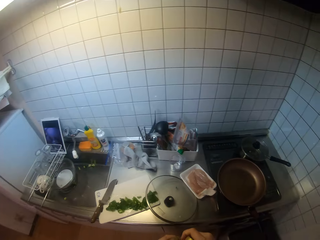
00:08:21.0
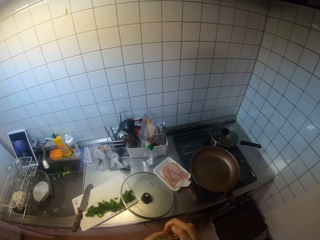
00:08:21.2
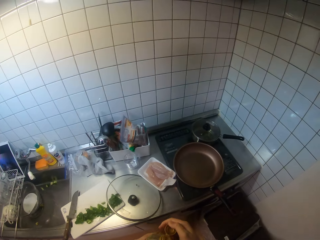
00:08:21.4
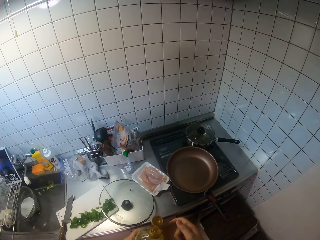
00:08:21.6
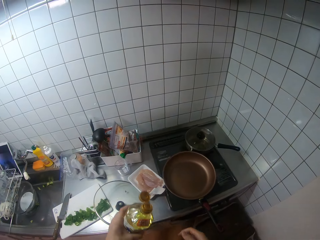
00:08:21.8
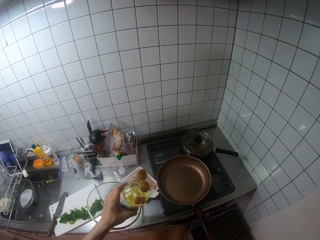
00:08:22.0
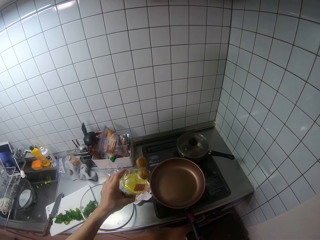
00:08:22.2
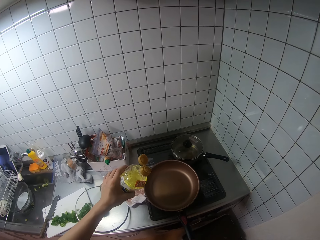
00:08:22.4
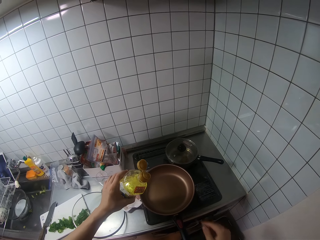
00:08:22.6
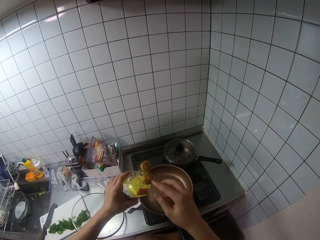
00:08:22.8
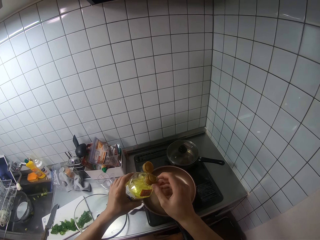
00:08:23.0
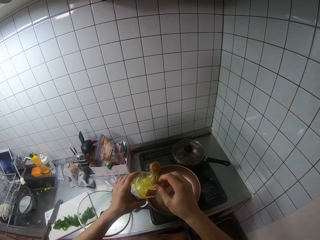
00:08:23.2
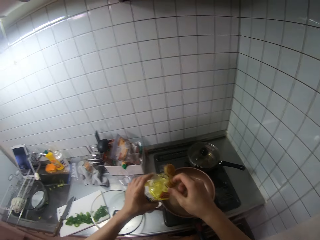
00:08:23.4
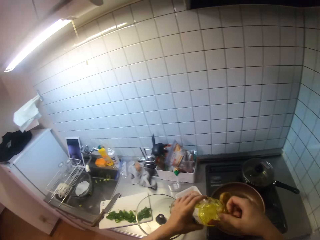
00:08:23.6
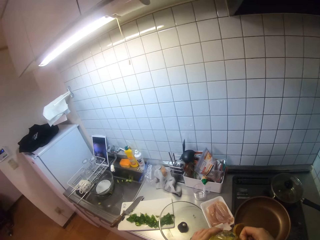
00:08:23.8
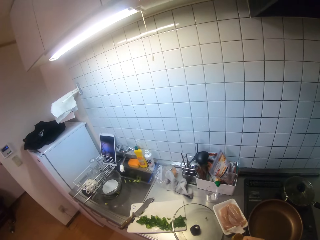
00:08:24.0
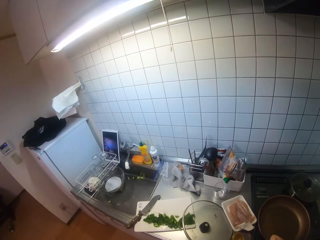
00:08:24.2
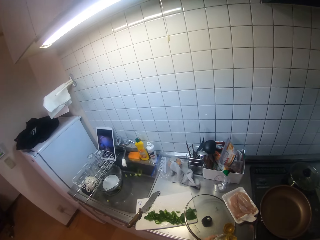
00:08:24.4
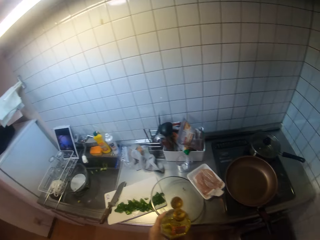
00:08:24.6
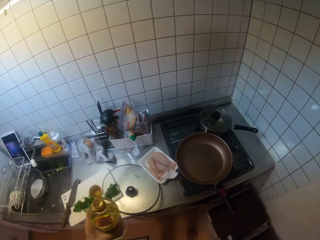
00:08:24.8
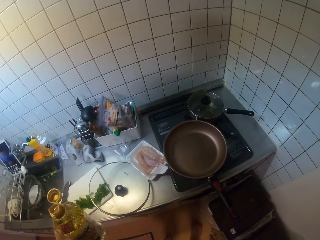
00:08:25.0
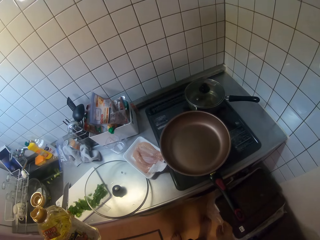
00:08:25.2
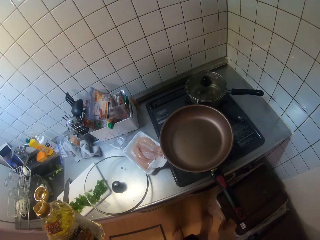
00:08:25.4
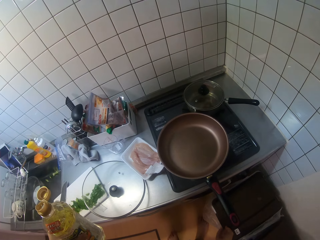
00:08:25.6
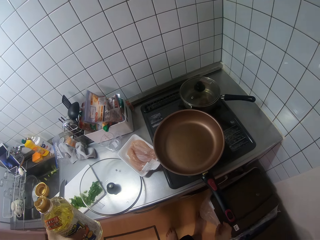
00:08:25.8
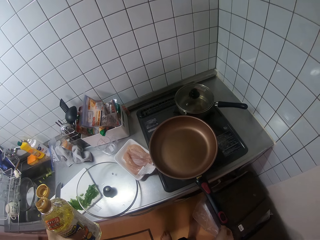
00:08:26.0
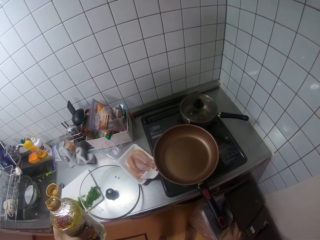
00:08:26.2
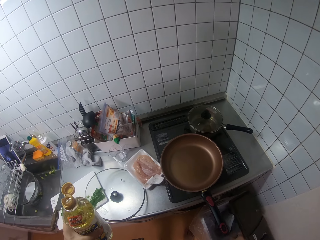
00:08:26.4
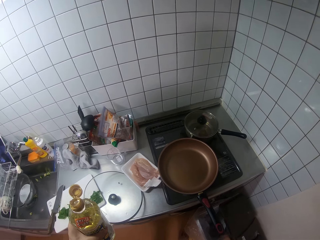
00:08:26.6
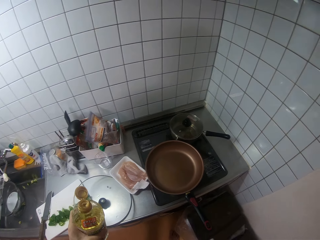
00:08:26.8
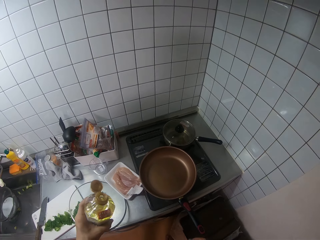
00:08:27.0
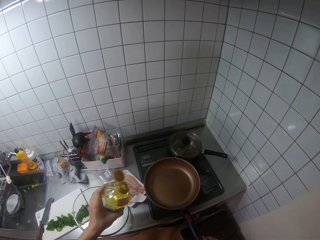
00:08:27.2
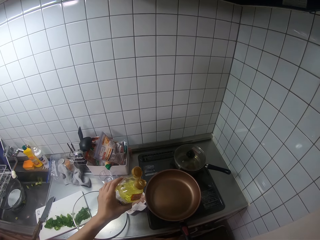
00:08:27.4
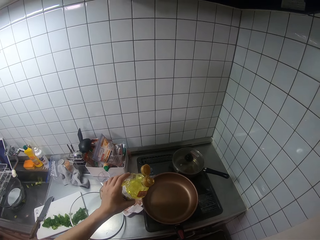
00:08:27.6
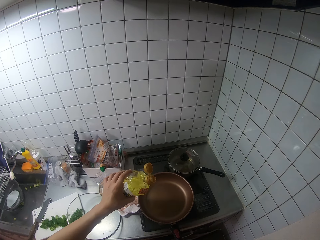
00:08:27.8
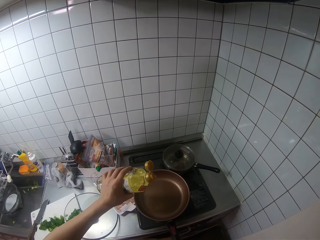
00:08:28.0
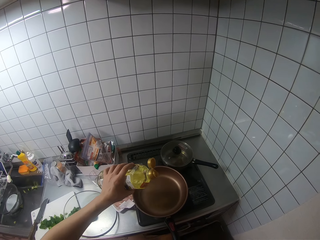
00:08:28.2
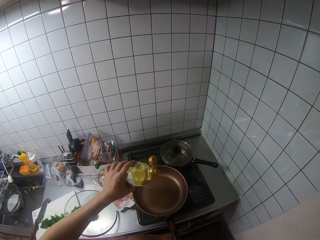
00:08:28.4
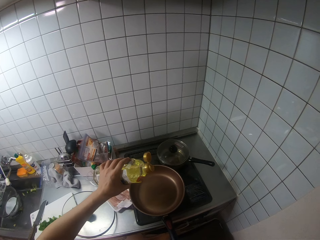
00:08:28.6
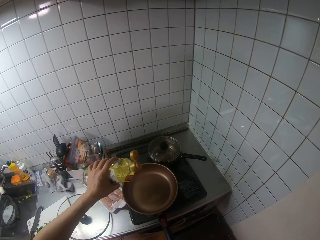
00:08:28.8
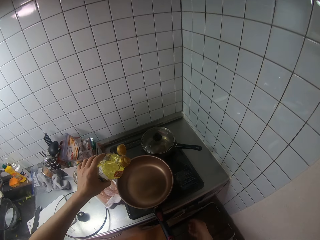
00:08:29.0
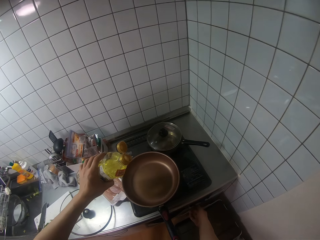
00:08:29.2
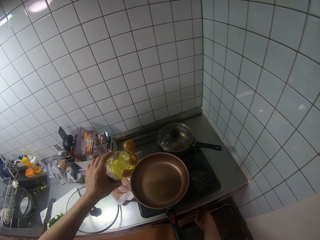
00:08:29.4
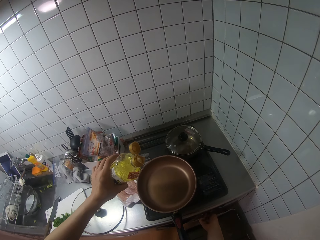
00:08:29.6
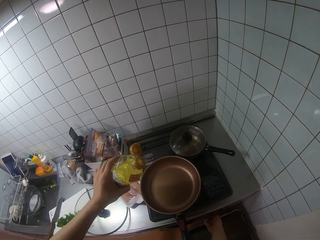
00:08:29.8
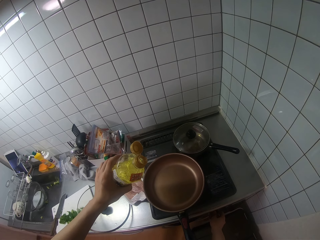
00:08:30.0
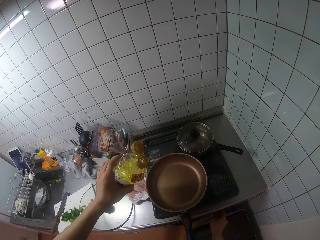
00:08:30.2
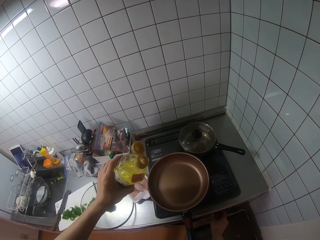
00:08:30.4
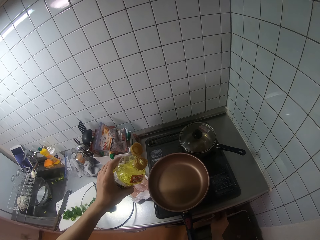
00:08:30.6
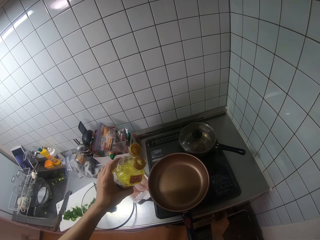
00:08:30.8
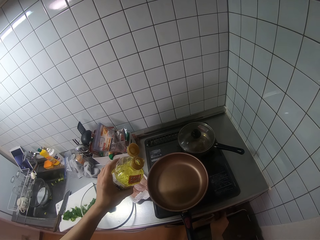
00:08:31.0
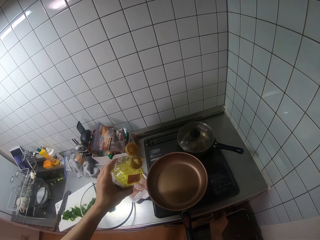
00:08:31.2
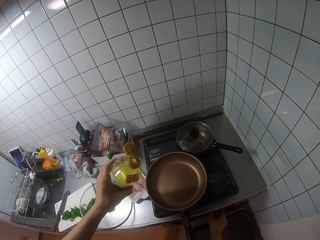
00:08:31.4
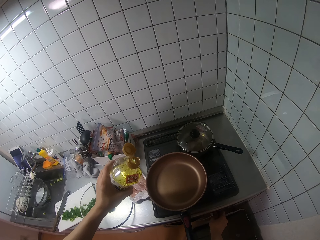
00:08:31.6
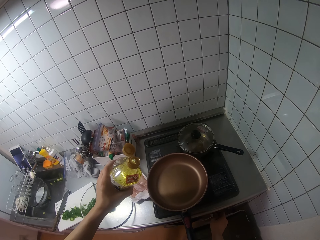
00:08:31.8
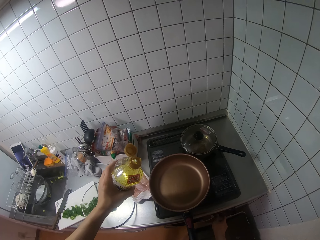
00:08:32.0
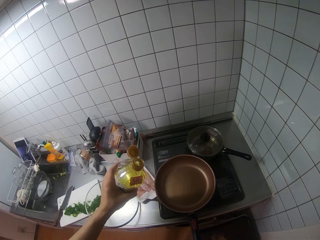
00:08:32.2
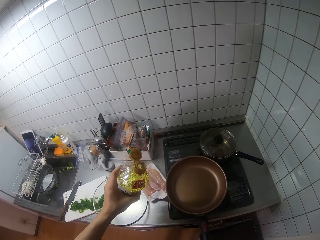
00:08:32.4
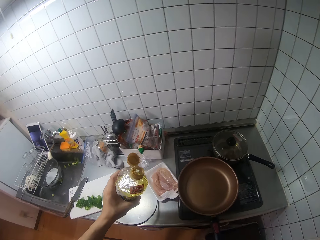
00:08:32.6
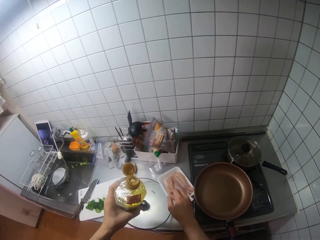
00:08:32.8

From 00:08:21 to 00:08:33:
The camera wearer holds the bottle. She opens the bottle of oil with her right hand. She pours the oil into the frying pan with her left hand. She turns on the gas cooker with her right hand.

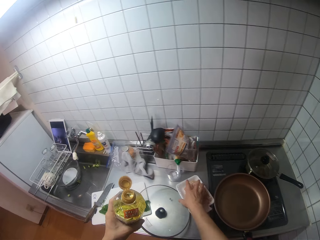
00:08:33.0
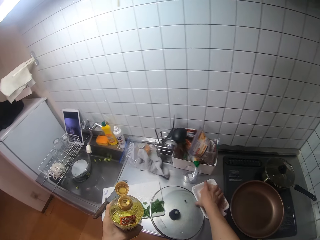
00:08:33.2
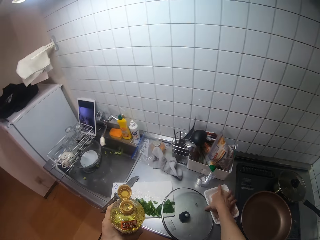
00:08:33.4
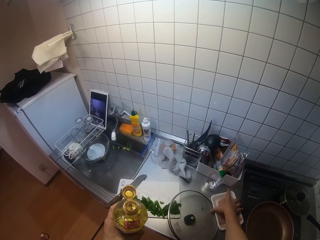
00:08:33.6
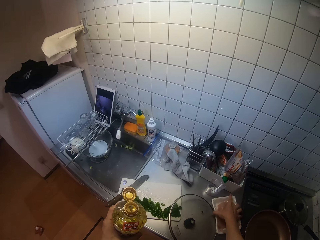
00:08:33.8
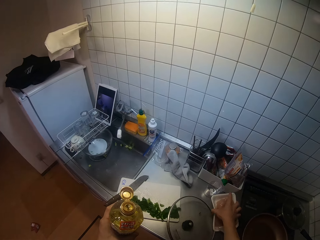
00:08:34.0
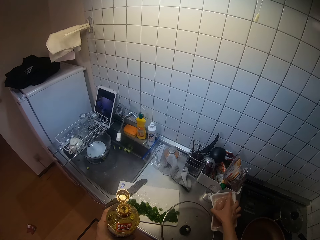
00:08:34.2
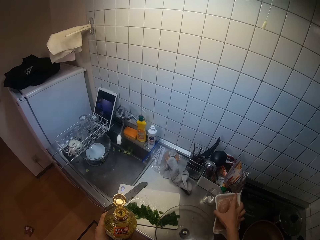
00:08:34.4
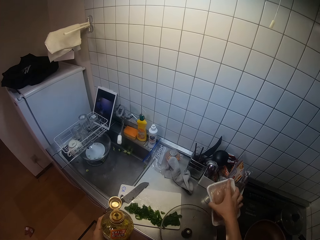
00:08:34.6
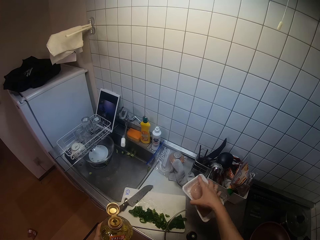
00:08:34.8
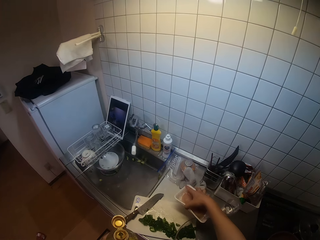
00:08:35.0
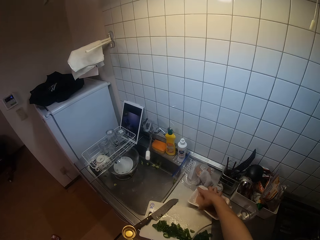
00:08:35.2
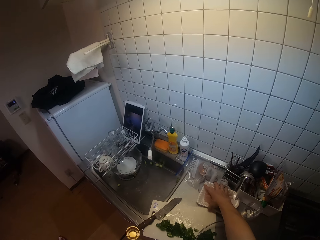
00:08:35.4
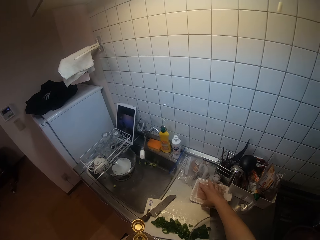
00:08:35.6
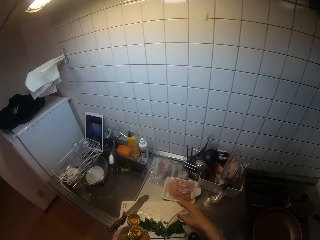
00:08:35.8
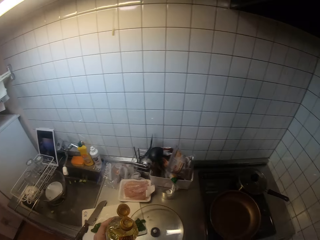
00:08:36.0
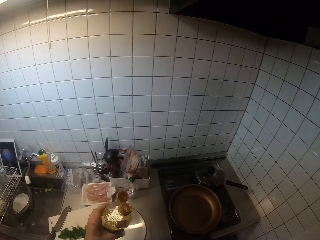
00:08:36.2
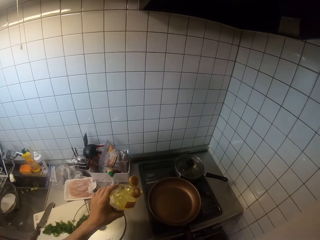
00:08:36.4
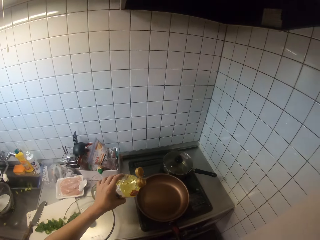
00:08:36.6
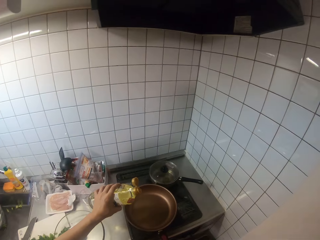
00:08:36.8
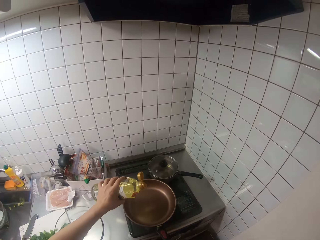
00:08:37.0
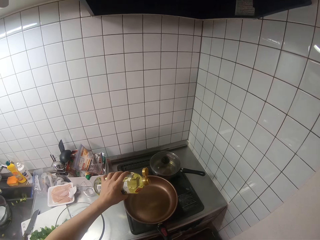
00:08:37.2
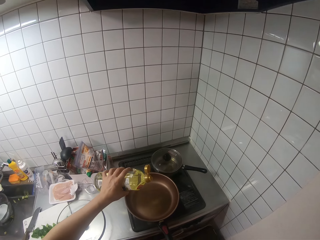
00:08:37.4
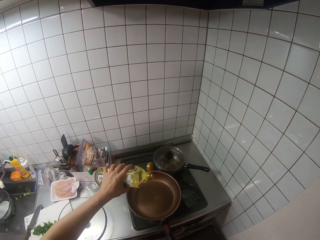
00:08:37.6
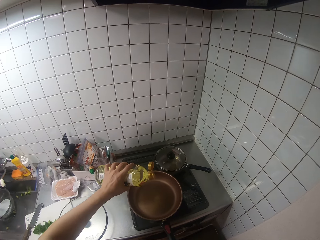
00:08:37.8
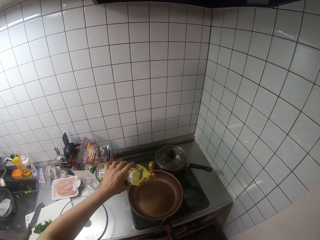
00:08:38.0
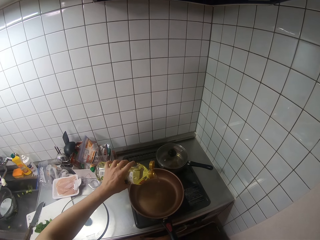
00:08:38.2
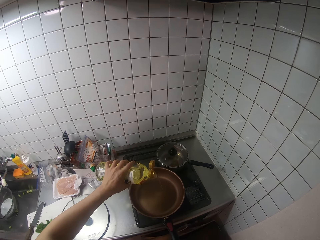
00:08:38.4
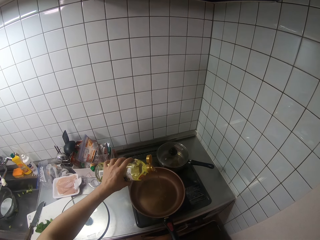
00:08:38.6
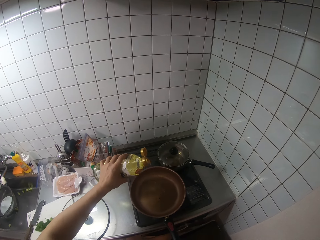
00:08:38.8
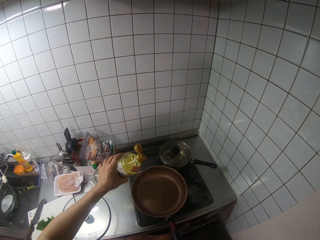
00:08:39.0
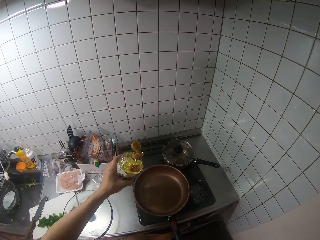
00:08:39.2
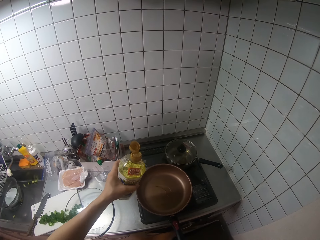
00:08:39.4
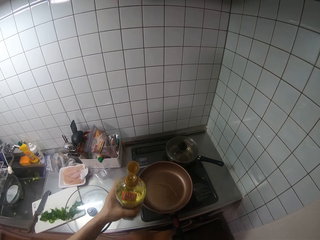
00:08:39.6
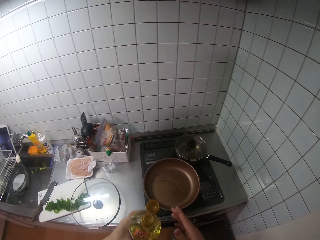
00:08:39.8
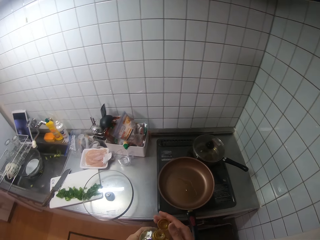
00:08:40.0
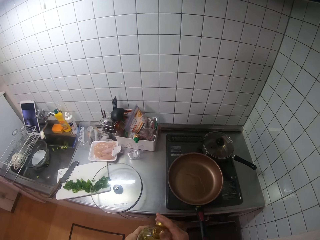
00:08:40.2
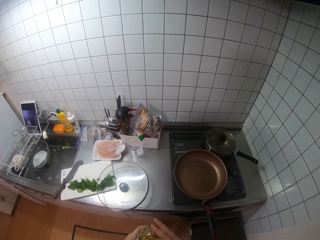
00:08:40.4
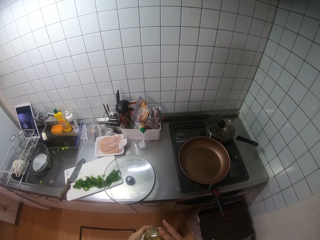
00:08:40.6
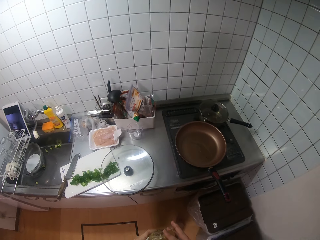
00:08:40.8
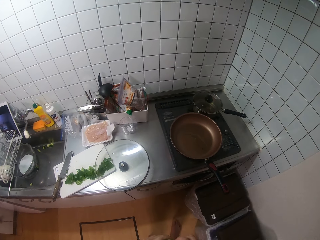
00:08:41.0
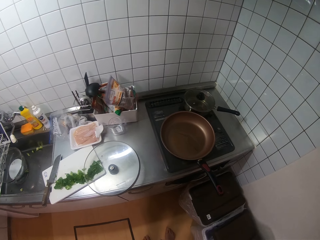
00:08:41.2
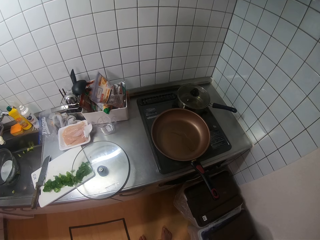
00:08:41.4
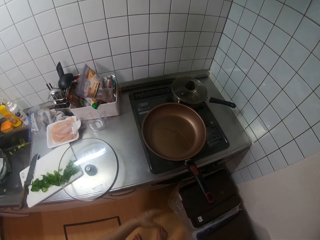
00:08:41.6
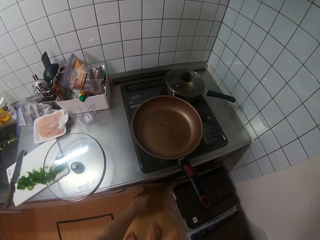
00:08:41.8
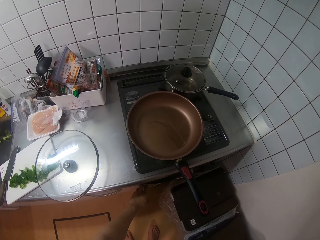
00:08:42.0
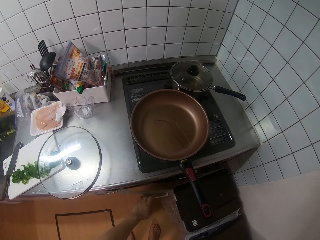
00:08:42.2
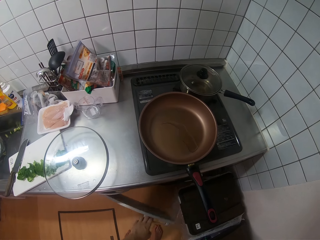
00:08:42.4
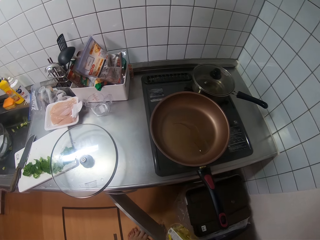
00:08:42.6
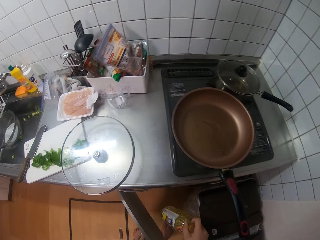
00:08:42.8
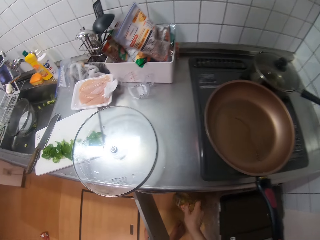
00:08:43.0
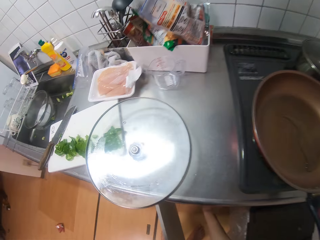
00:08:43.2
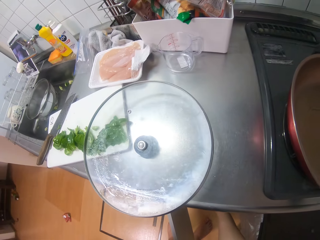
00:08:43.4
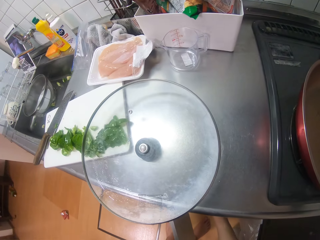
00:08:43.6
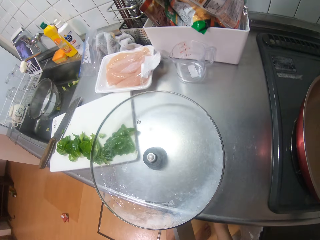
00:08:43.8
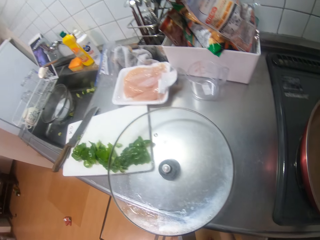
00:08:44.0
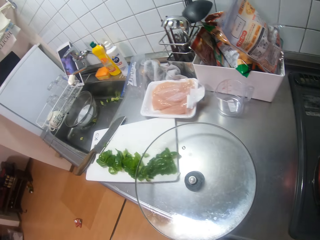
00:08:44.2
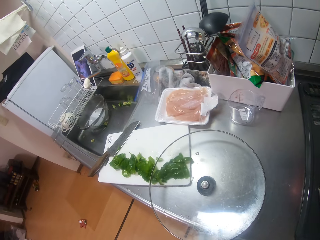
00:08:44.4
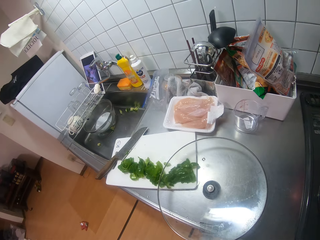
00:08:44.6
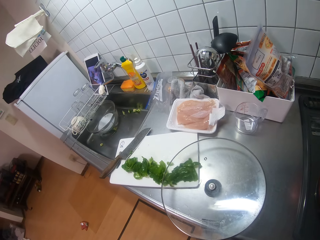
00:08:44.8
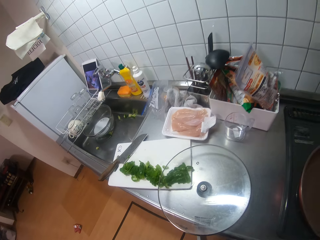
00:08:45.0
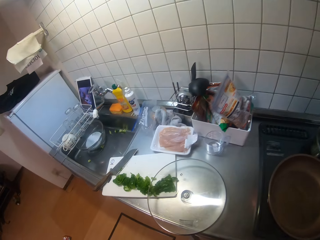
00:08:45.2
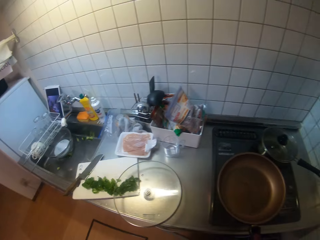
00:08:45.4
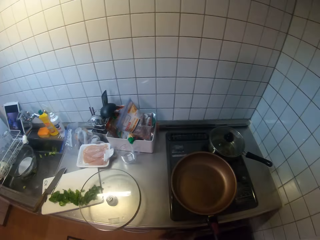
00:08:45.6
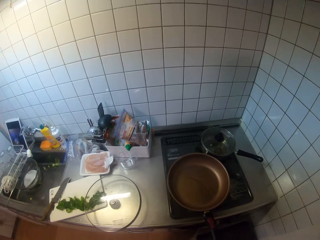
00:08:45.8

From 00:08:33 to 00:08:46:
The camera wearer picks up the plate of meat from the table with her right hand. She drops the plate of meat on the table with her right hand. She pours oil into the fry pan with her left hand. She opens the cupboard or drawer under the sink with her left hand. She puts the bottle of oil inside the cupboard with her right hand.
